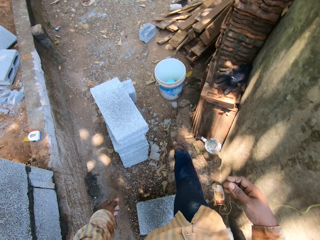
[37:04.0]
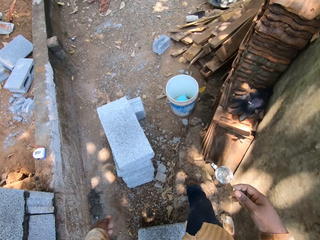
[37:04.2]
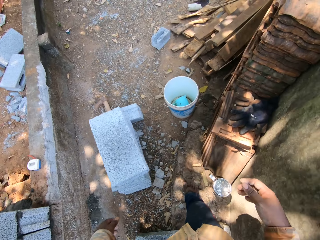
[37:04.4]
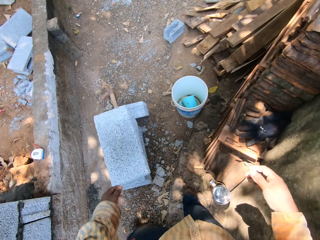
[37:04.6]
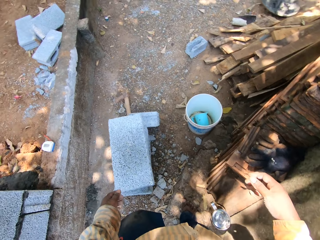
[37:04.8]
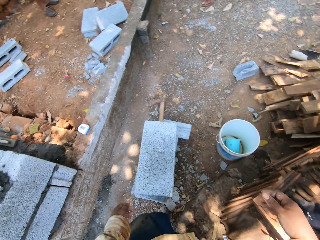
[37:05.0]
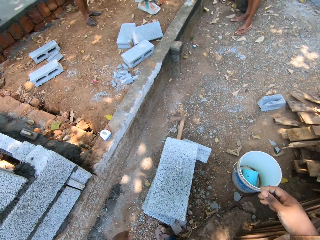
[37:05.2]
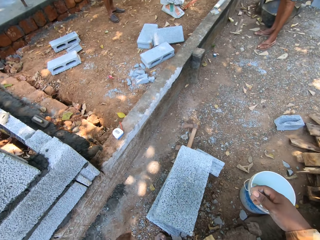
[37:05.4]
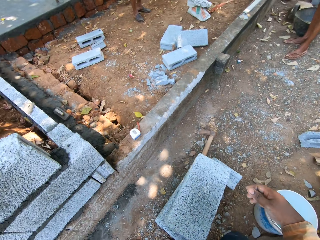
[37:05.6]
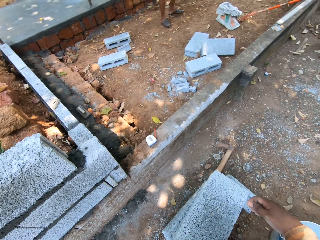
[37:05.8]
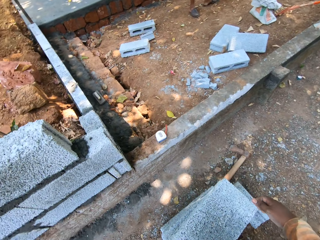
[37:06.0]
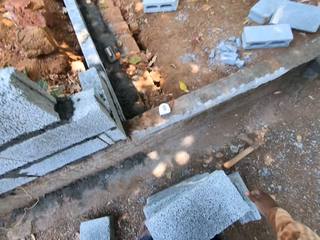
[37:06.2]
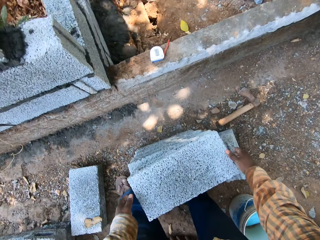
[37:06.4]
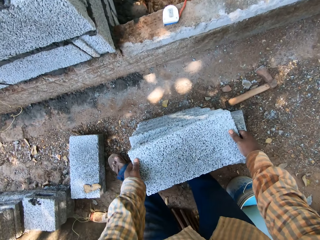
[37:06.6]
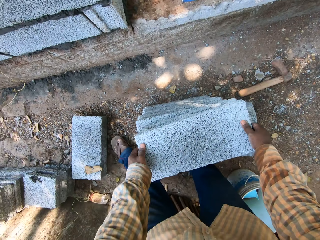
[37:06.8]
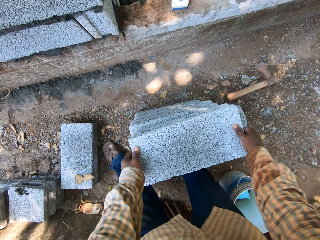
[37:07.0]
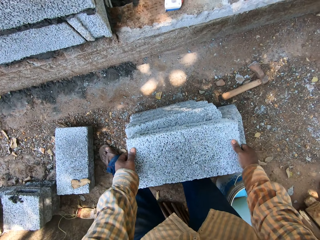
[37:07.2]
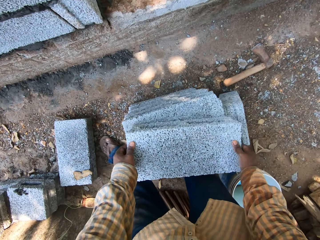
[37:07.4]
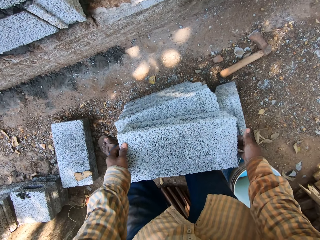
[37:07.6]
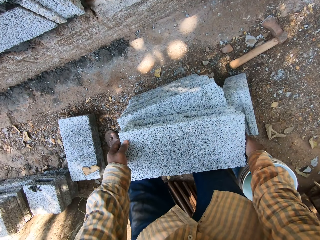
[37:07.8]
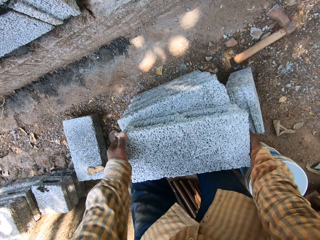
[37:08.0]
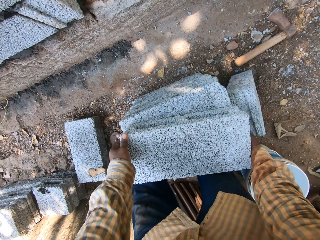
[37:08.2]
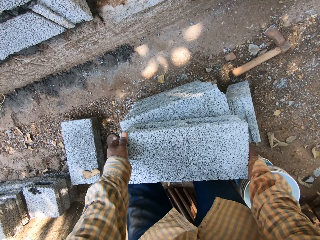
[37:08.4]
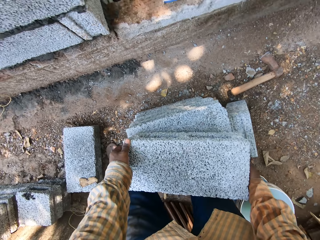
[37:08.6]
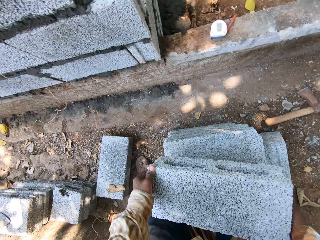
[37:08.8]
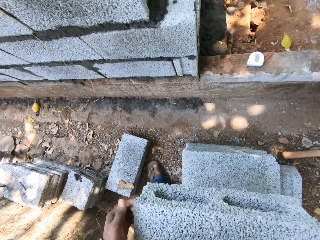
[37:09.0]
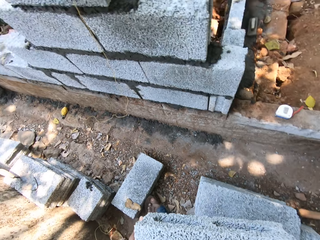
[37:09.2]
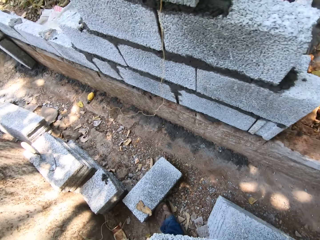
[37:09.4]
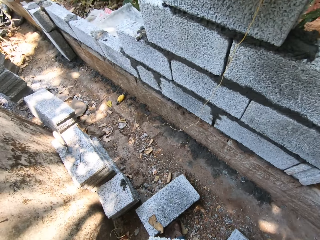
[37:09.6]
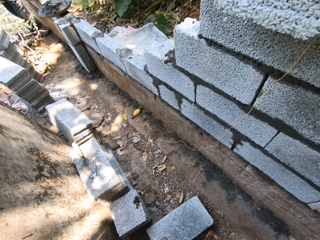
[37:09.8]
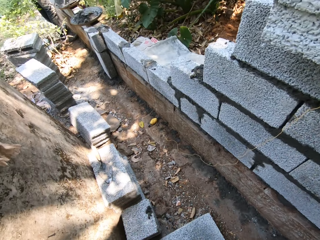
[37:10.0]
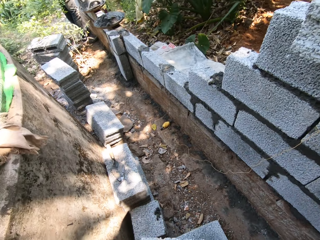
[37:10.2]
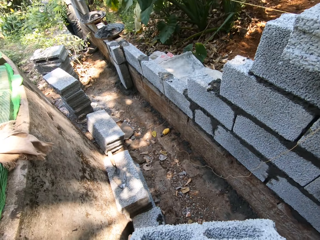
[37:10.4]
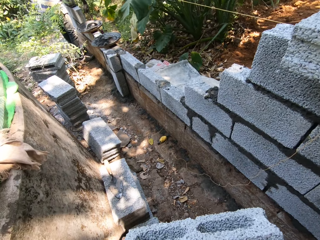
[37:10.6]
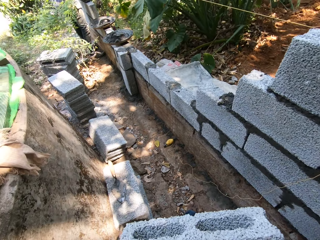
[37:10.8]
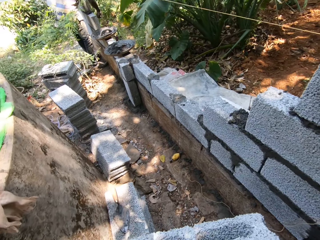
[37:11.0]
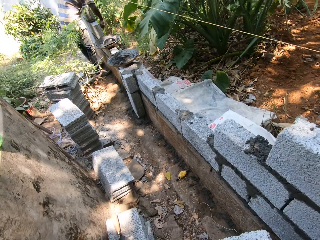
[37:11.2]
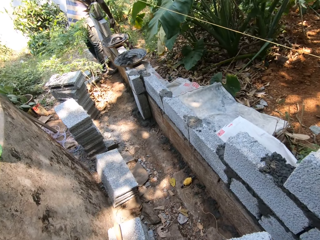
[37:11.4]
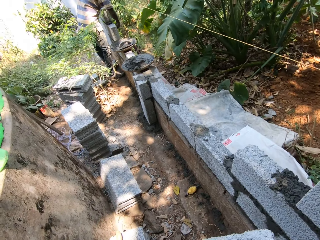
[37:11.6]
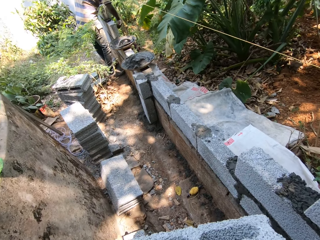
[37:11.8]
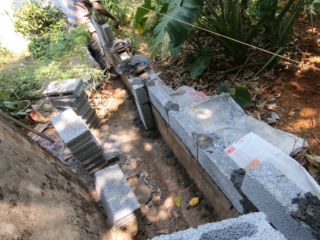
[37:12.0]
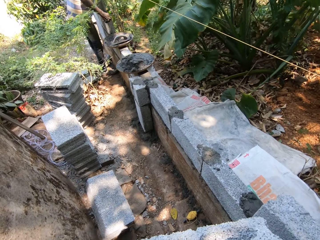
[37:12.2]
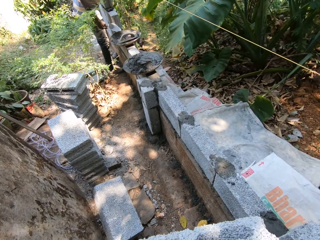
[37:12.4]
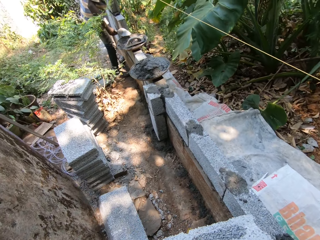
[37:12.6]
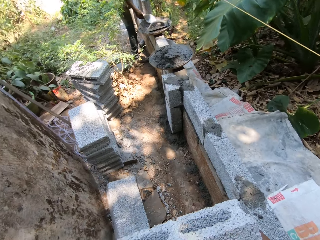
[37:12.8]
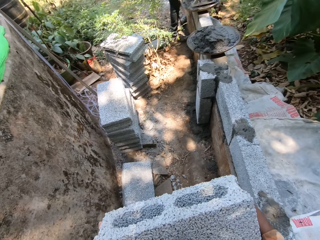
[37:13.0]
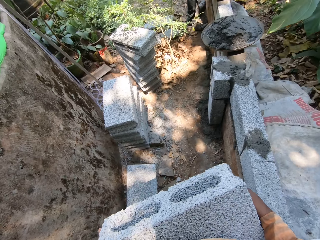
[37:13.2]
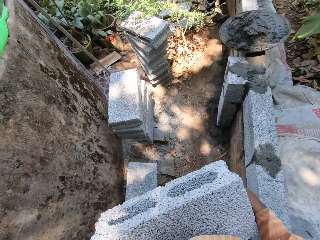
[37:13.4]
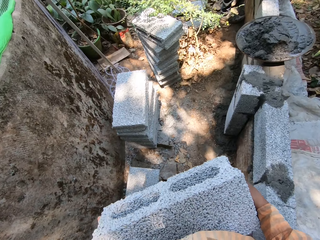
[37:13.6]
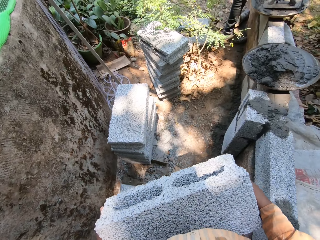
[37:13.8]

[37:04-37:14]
The camera wearer picks a cement block from the stack of cement blocks with both hands. They walk at the construction site. A man spreads cement on a wall with a trowel in his right hand.

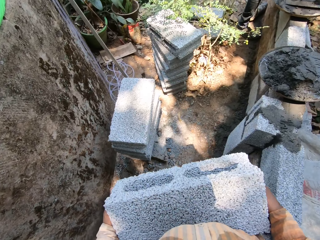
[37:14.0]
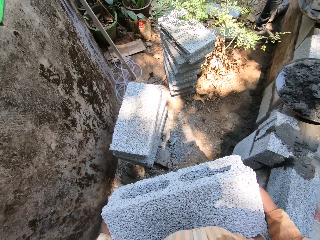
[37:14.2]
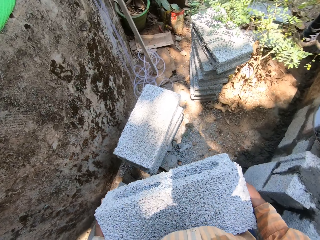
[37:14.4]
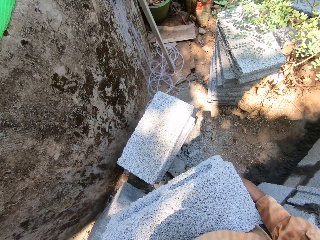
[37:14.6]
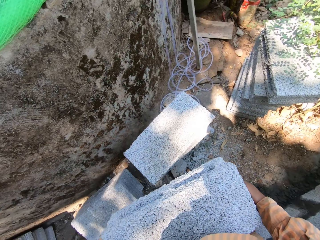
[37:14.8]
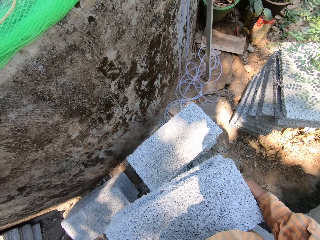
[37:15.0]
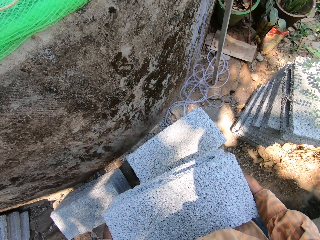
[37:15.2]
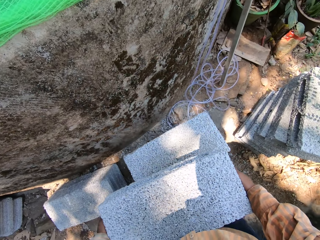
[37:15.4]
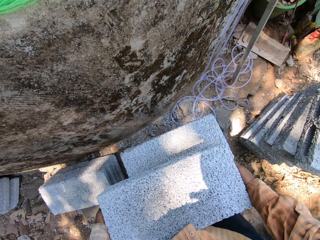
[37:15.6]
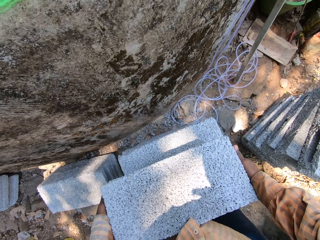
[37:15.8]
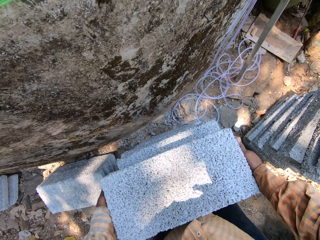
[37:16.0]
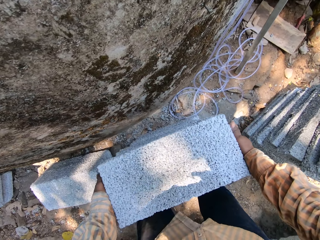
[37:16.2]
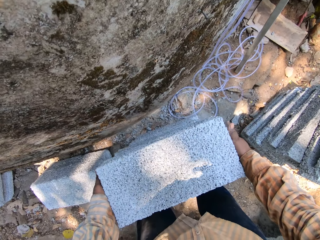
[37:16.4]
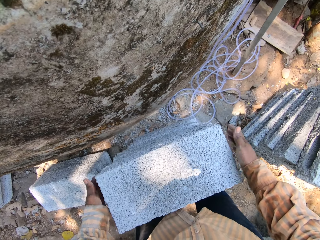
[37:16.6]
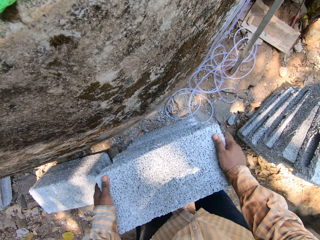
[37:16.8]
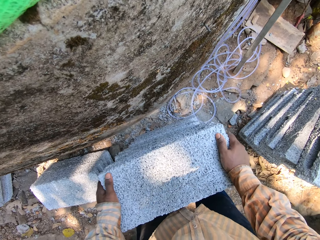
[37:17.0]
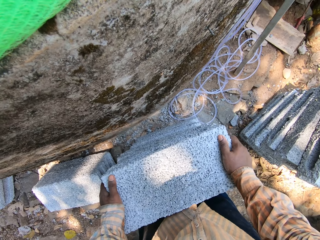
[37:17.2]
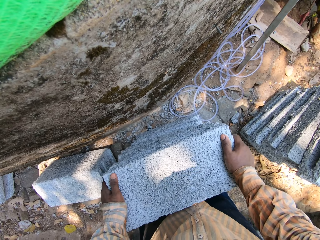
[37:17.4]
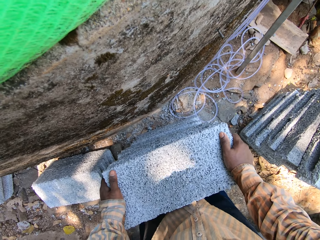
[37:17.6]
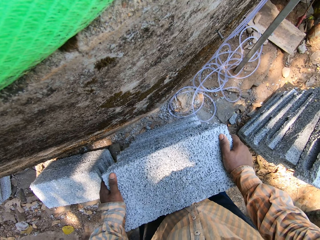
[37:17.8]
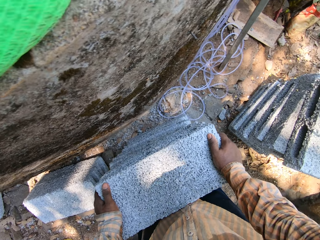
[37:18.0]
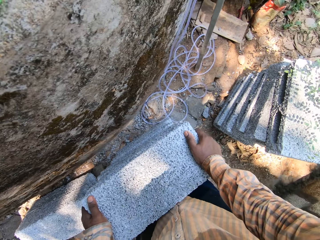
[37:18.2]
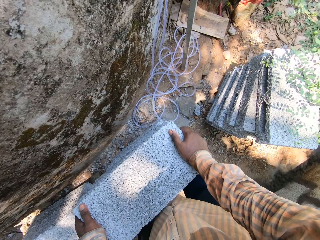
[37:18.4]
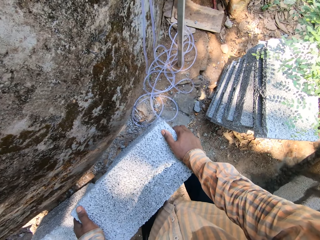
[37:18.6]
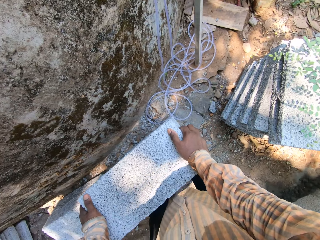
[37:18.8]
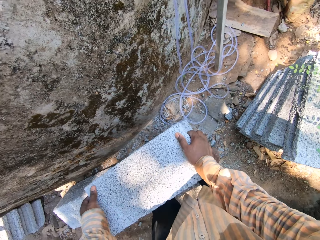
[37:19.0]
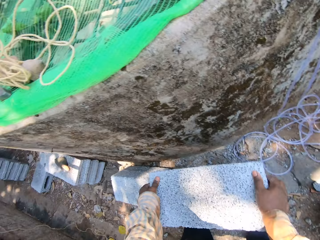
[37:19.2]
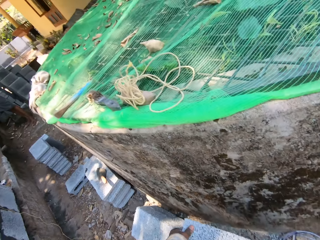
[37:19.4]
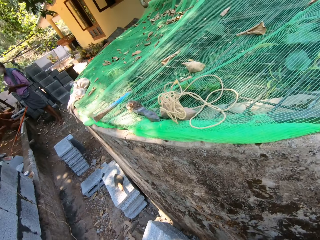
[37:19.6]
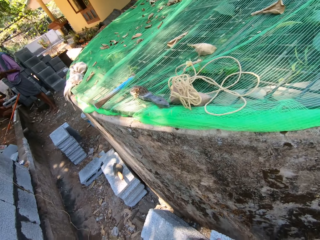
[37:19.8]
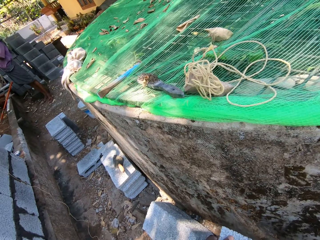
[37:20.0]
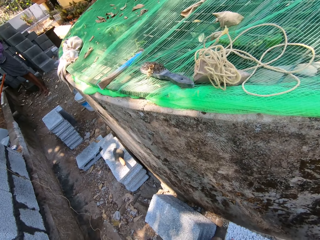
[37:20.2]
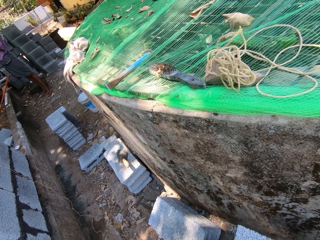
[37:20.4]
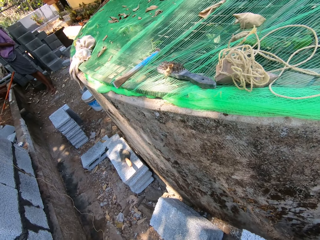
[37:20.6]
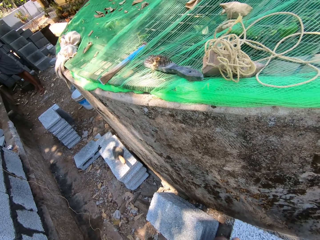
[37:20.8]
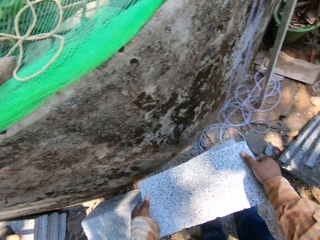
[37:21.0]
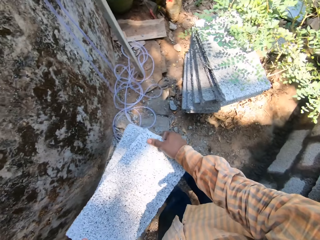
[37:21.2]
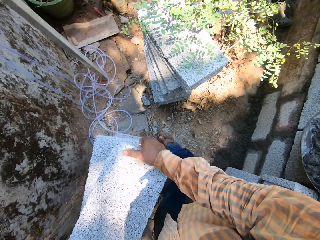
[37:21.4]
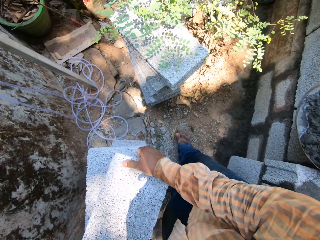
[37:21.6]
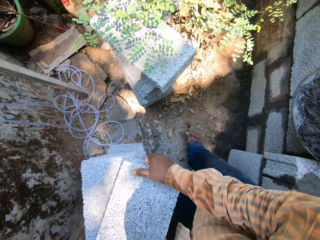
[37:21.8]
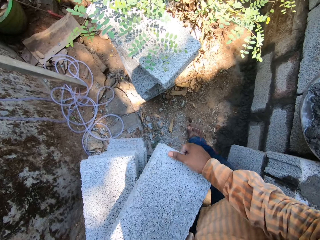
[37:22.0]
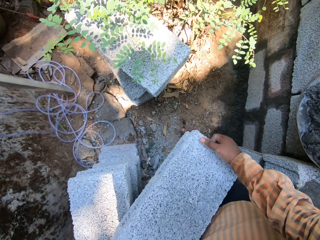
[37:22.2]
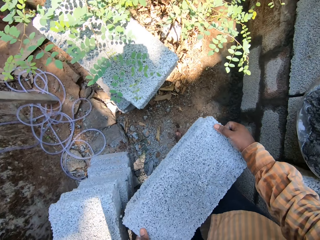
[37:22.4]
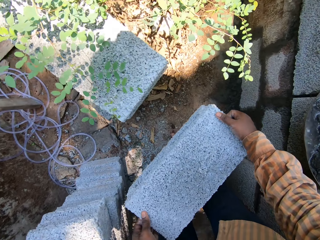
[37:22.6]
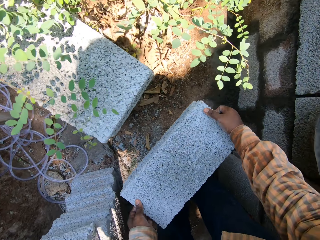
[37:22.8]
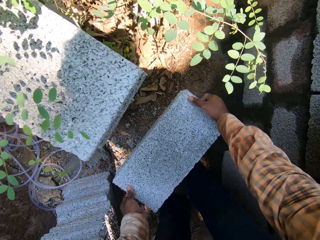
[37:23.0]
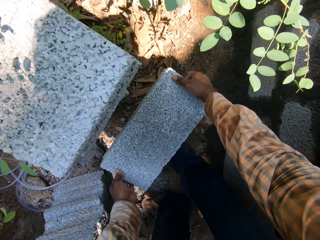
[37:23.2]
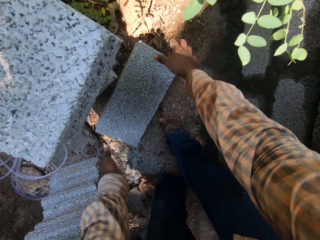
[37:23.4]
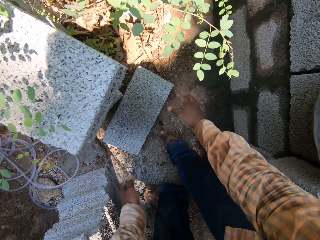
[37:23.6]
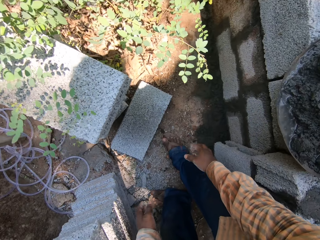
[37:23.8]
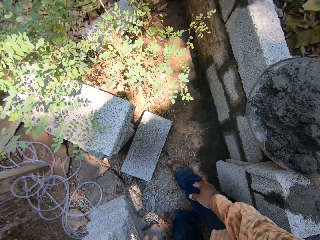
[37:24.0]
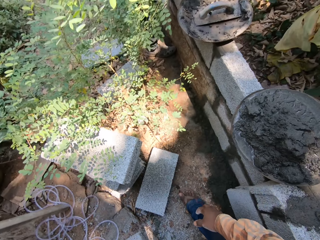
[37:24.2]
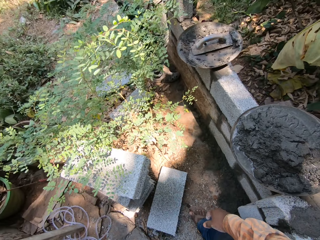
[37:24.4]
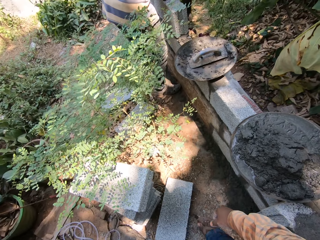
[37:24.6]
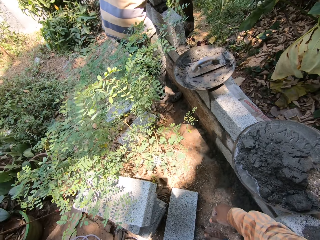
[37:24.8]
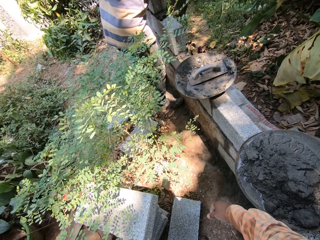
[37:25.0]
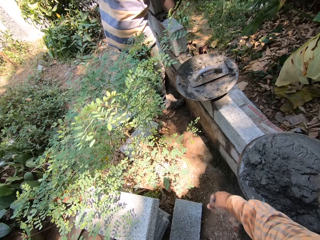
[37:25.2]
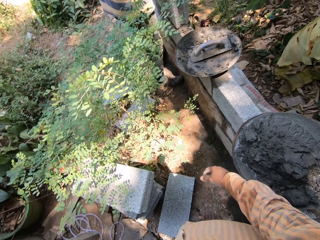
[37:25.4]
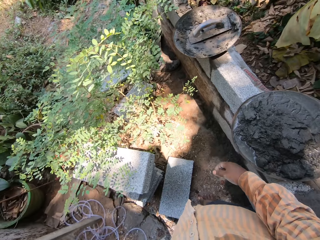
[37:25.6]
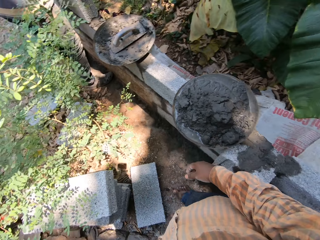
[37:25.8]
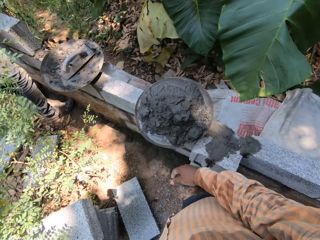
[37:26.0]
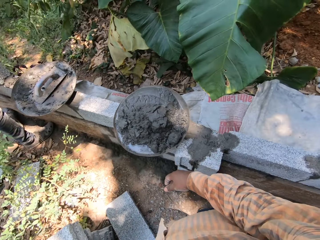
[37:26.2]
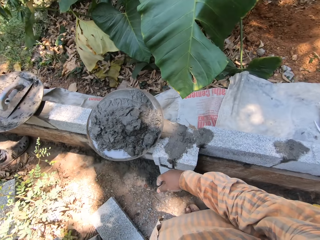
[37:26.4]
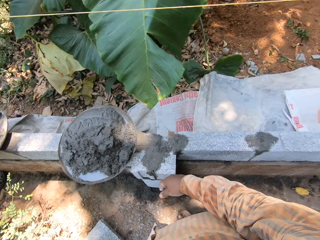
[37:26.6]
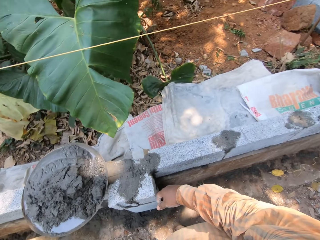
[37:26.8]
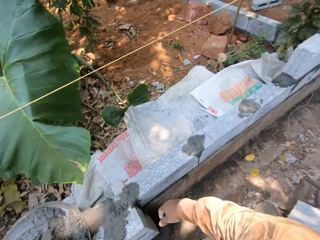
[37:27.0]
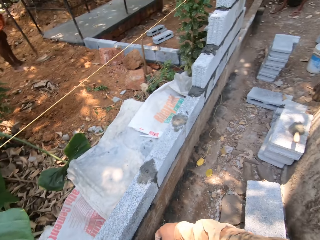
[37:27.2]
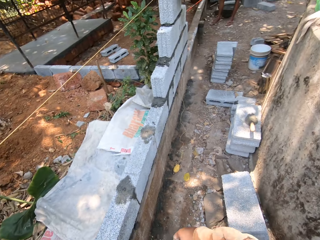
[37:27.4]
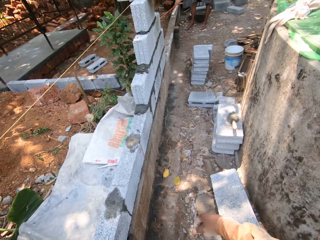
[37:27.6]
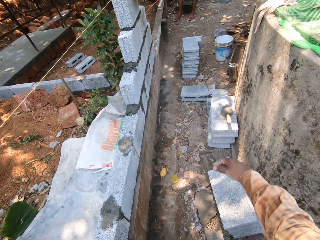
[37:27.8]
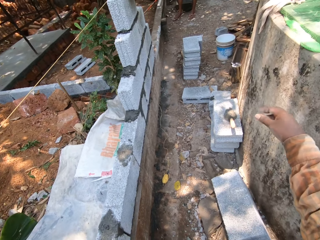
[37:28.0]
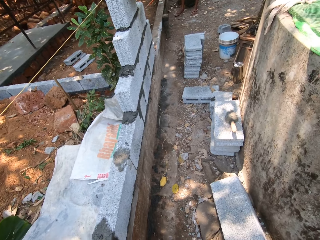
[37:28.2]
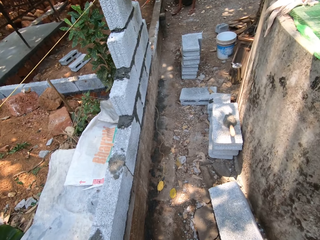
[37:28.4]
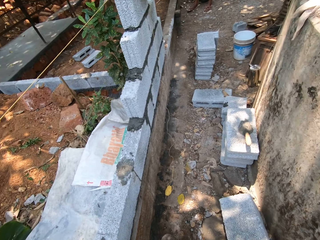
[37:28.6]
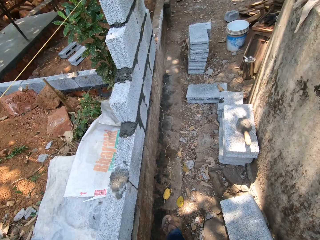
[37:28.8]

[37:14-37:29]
The camera wearer drops the cement block on the stack of cement blocks with both hands. They look around. They pick the cement block from the stack of cement blocks with both hands. They drop the cement block on the ground with both hands. They look around. The man spreads cement on the wall with the trowel in his right hand. The camera wearer walks at the construction site.
